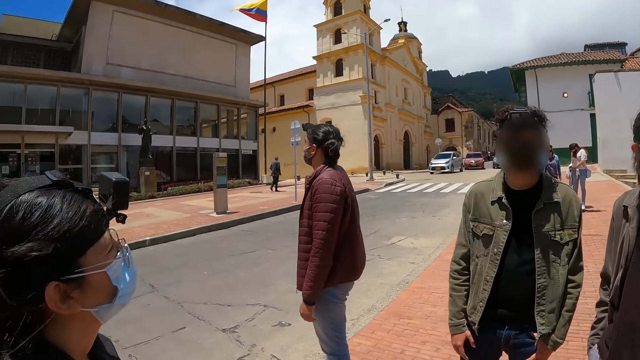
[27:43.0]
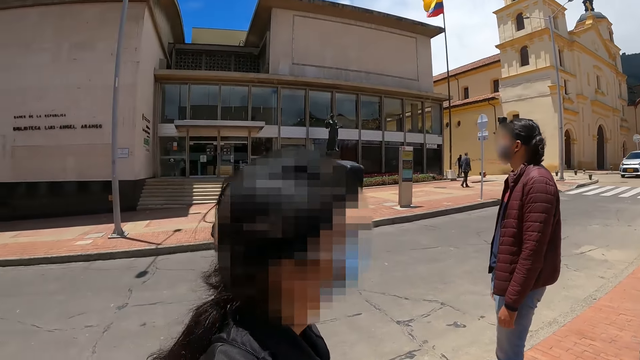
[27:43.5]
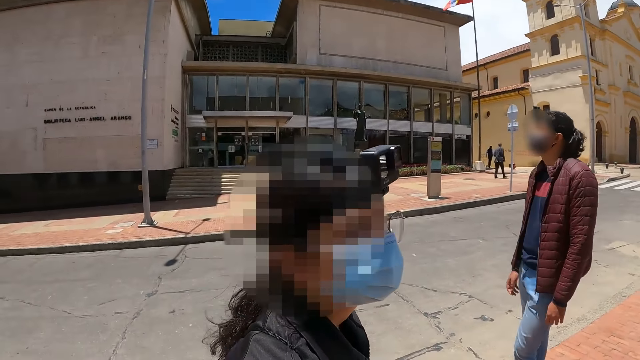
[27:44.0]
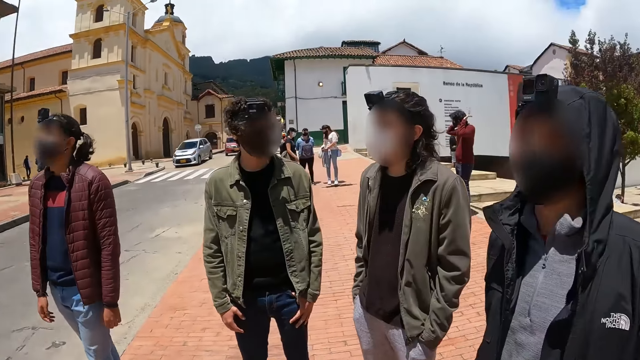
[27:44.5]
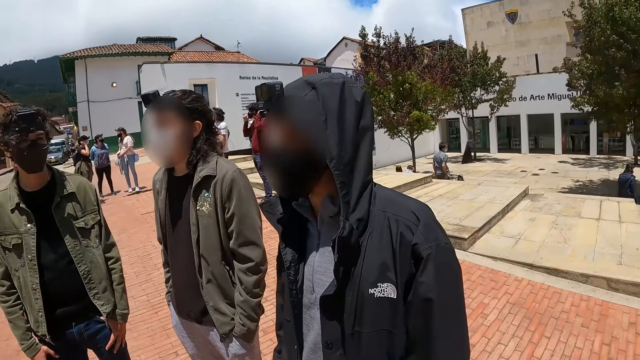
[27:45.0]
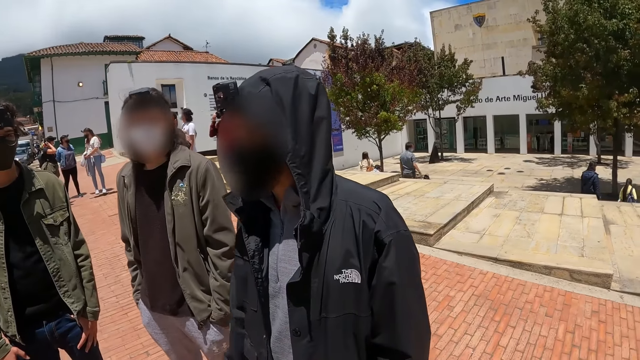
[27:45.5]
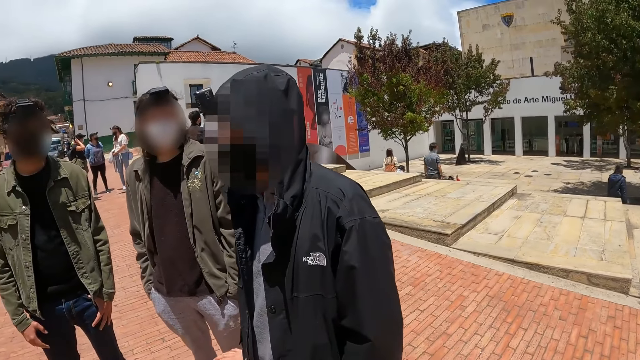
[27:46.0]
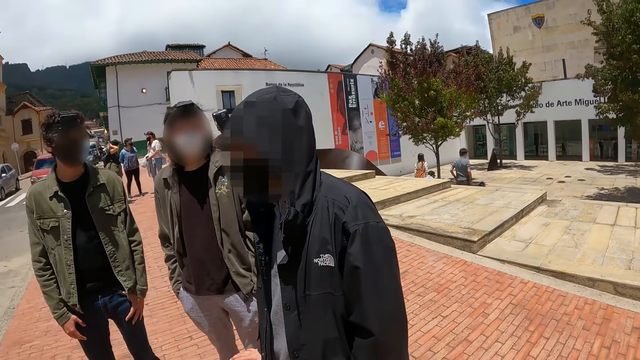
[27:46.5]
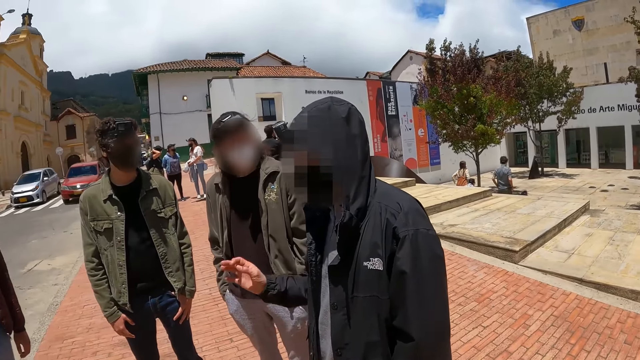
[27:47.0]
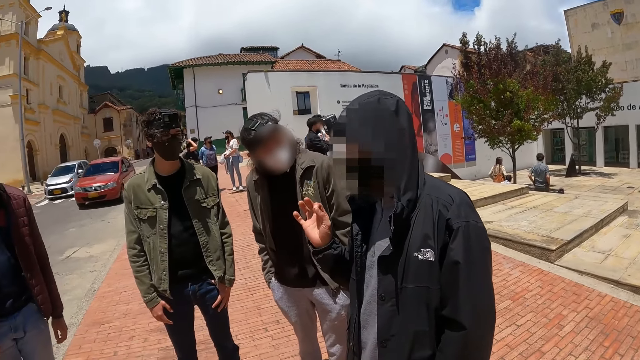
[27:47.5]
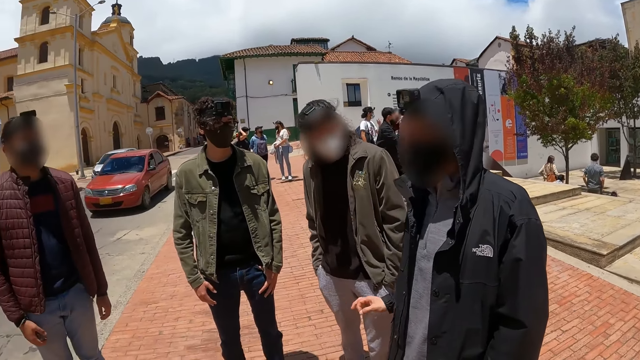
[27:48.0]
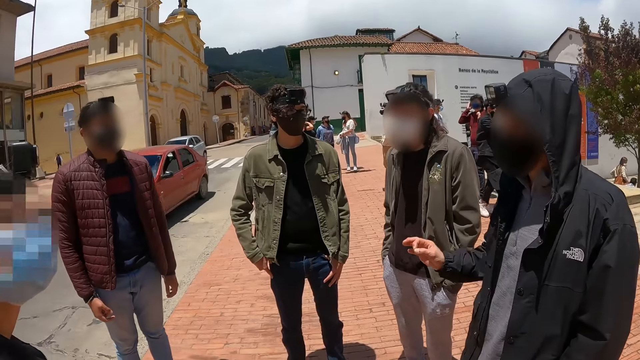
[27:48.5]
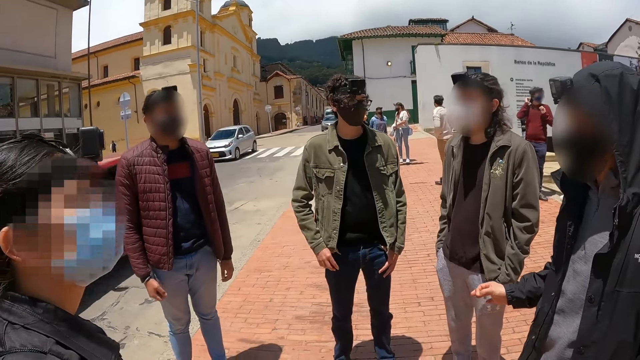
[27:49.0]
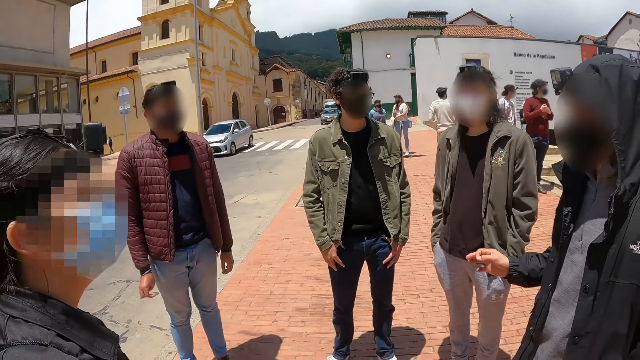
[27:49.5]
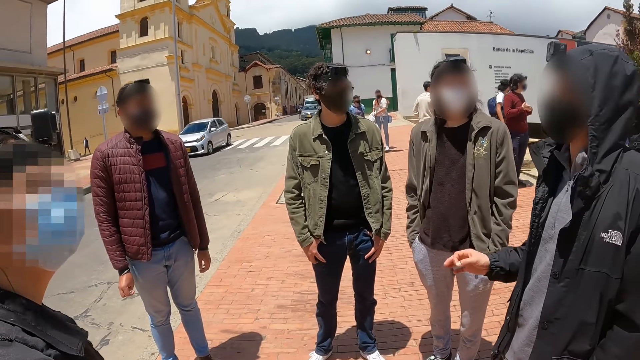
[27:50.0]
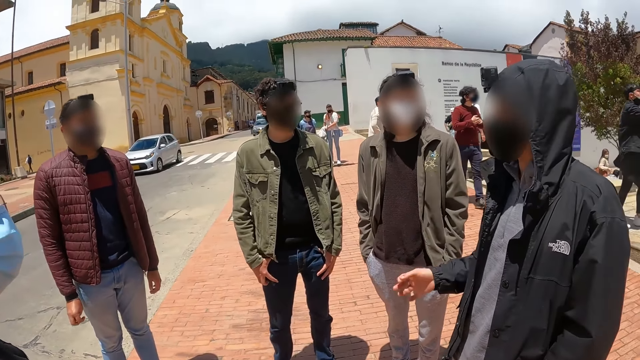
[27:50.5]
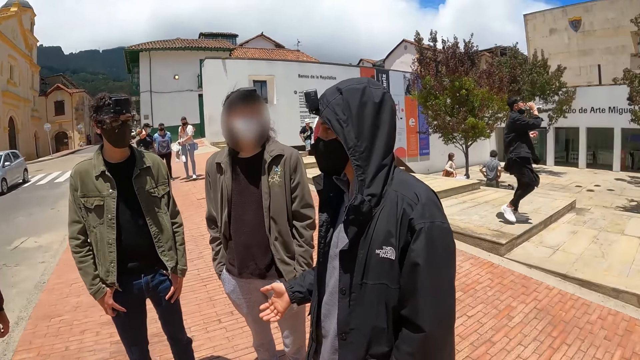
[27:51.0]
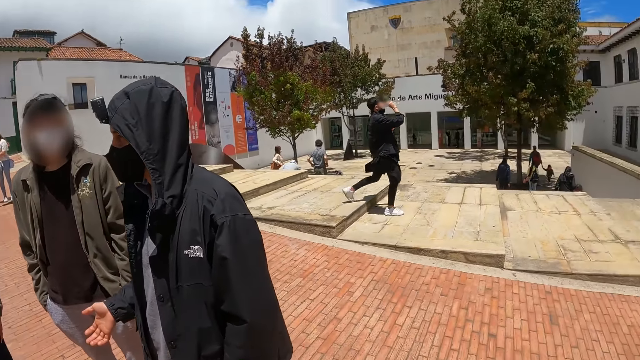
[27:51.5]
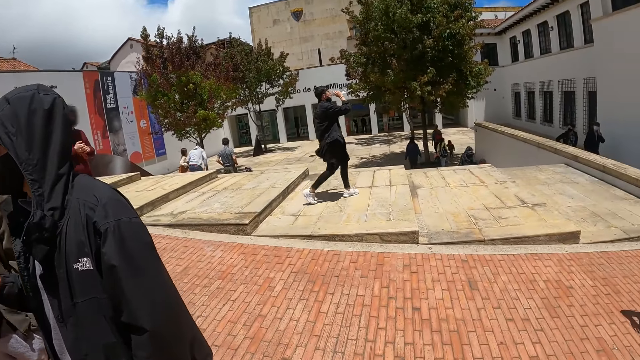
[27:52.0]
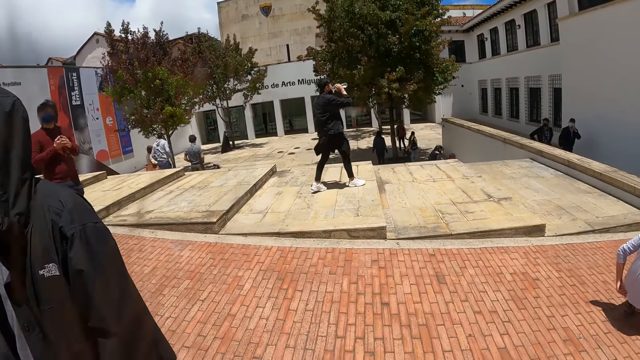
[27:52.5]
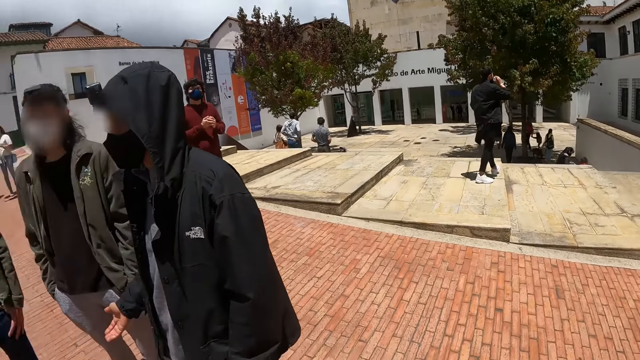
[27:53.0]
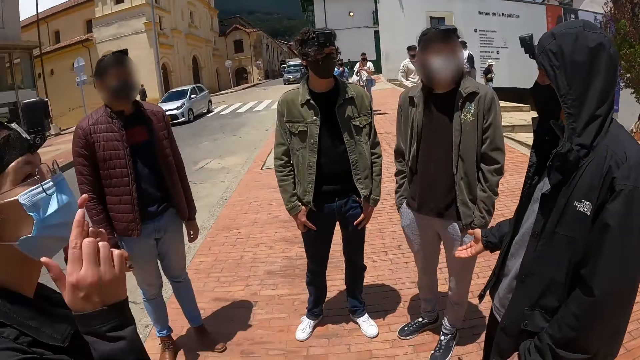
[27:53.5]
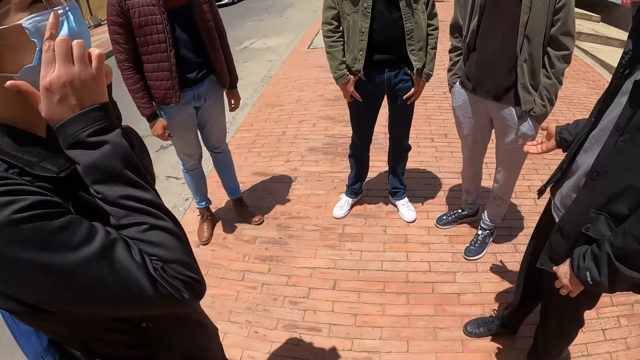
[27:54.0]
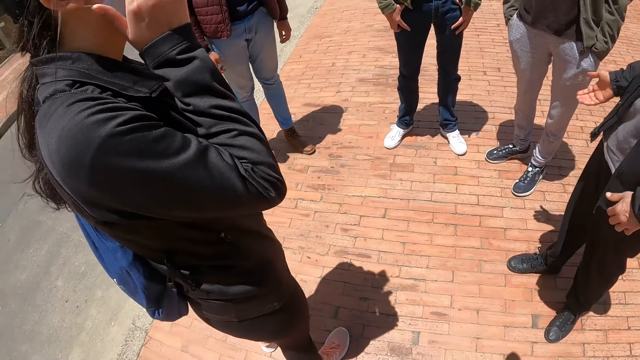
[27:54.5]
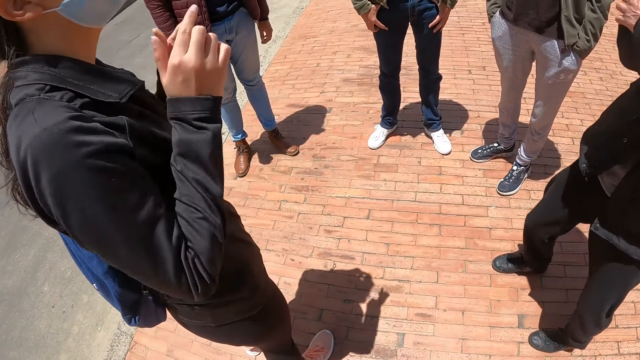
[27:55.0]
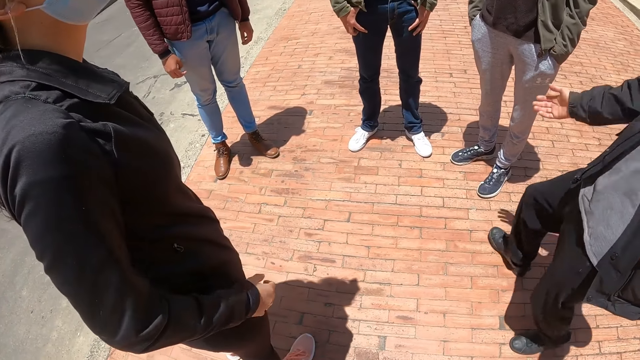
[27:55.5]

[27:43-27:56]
The camera wearer stares at the first person. The first person moves his right hand. The camera wearer looks around.

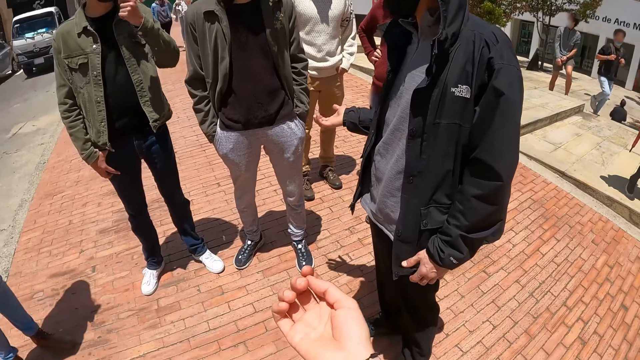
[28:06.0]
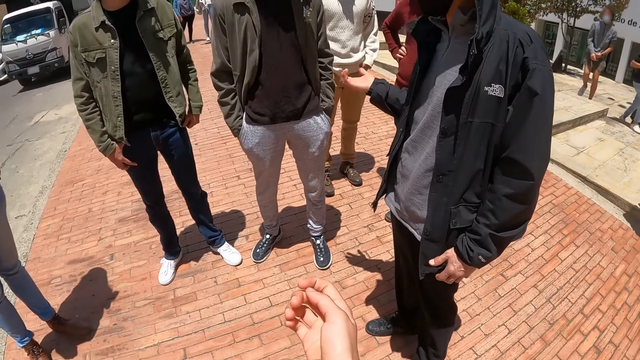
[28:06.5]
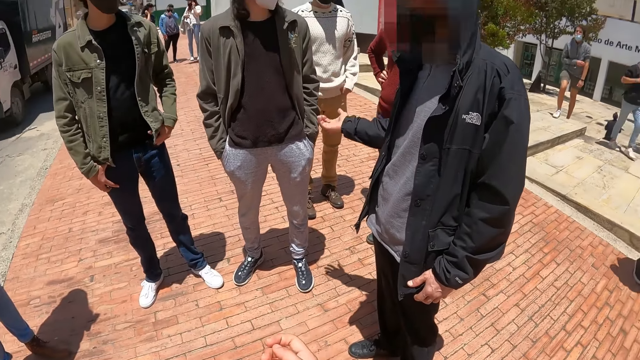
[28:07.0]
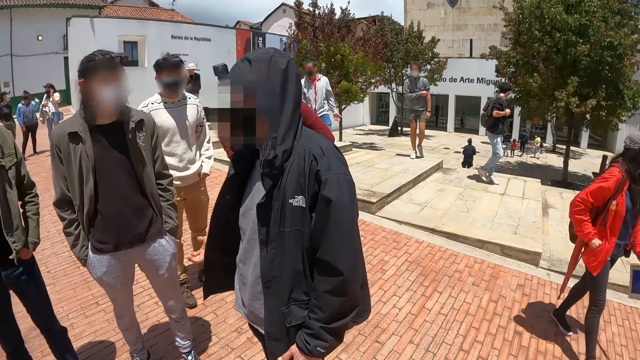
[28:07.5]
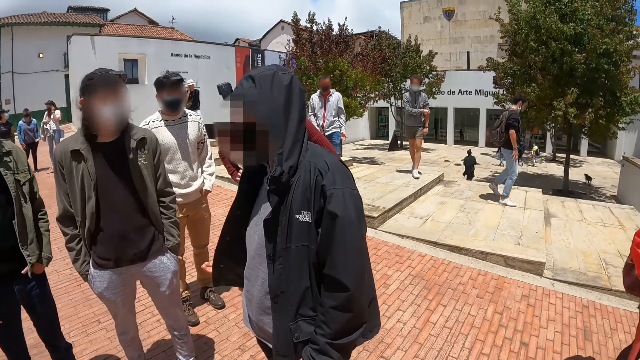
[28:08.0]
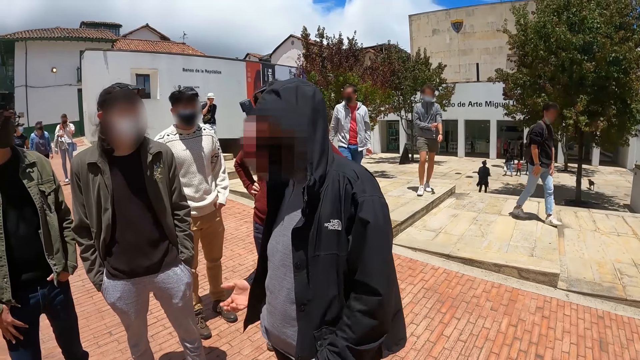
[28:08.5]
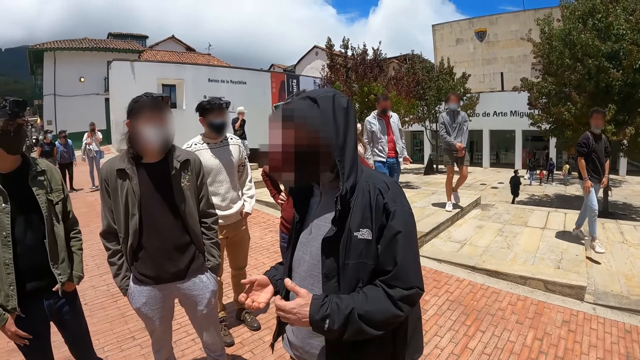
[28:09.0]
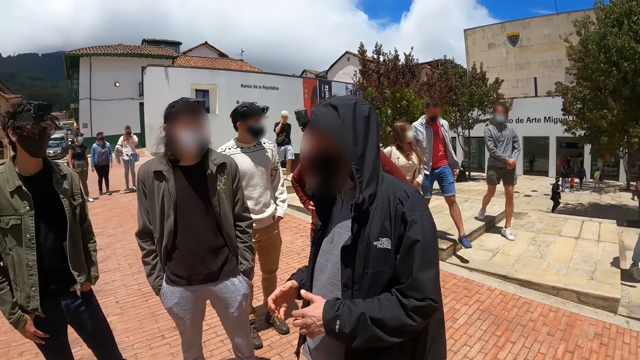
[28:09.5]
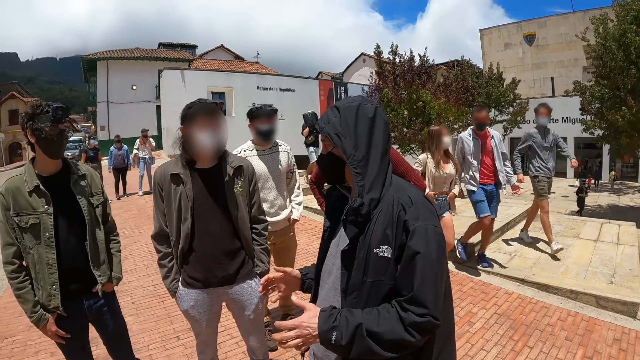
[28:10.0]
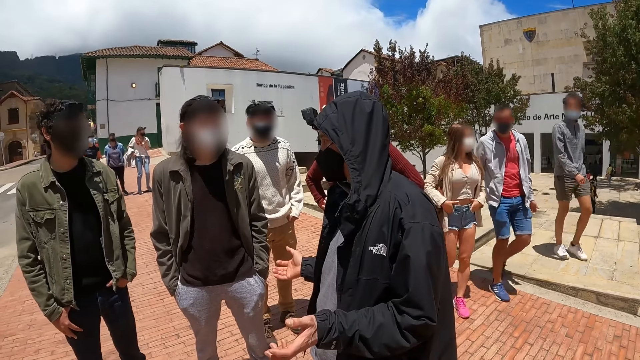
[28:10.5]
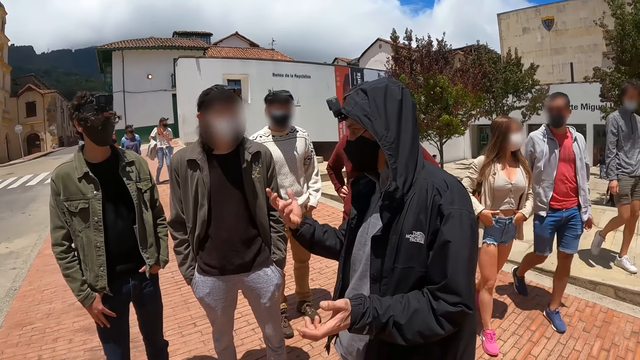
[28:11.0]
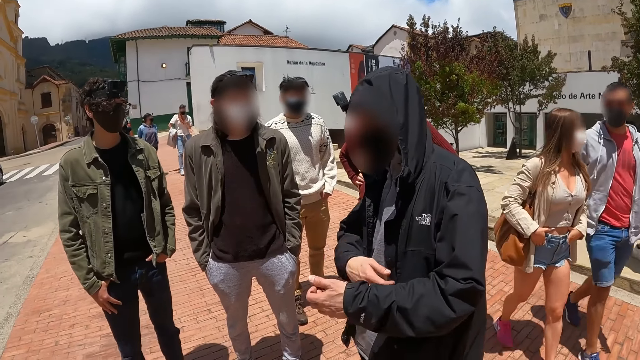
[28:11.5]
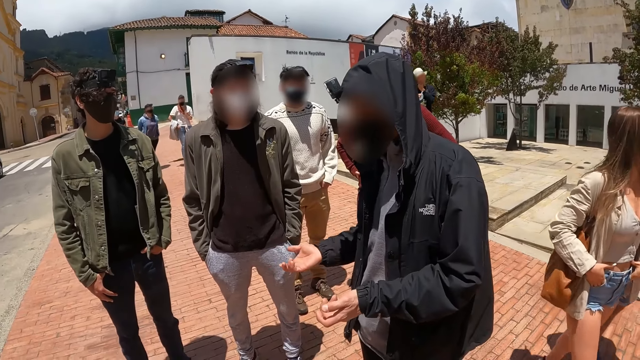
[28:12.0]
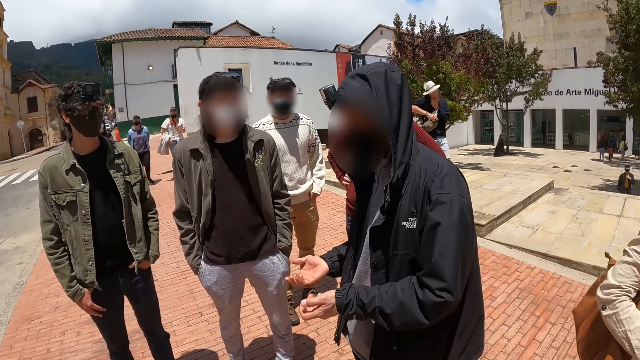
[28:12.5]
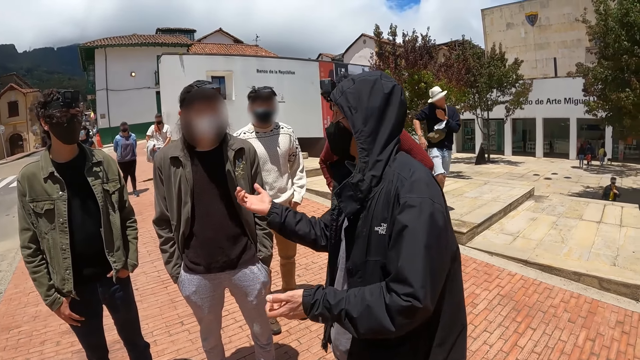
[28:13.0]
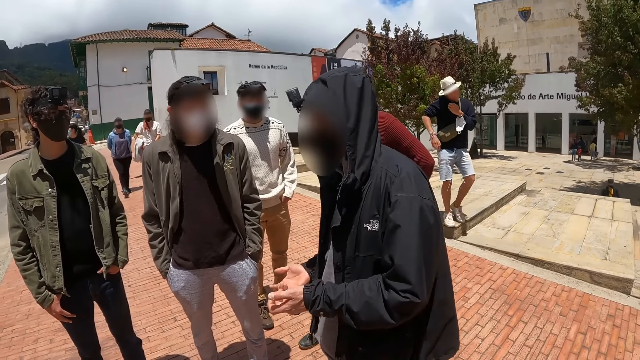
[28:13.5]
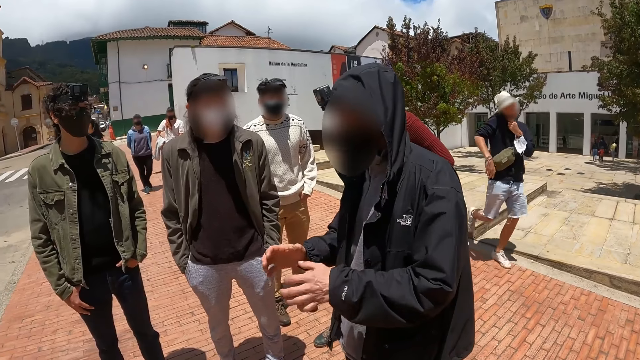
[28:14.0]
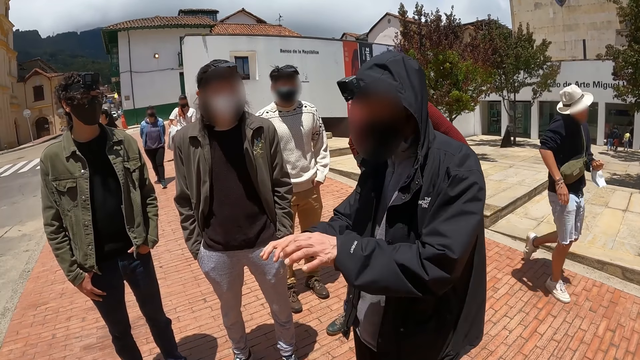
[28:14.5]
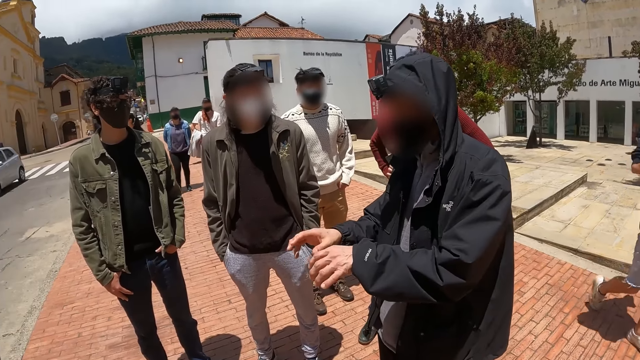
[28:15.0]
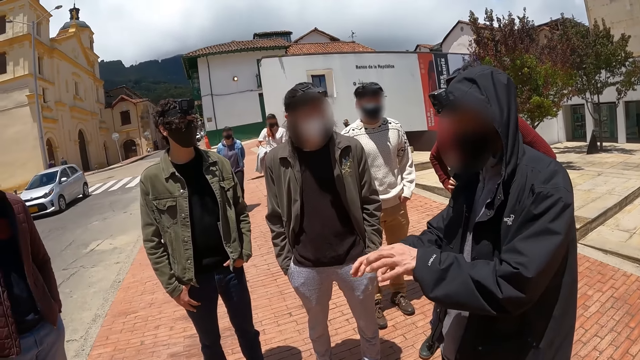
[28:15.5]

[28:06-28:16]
The camera wearer shakes the hand, raises the hand and stares around. The person moves his hands.
